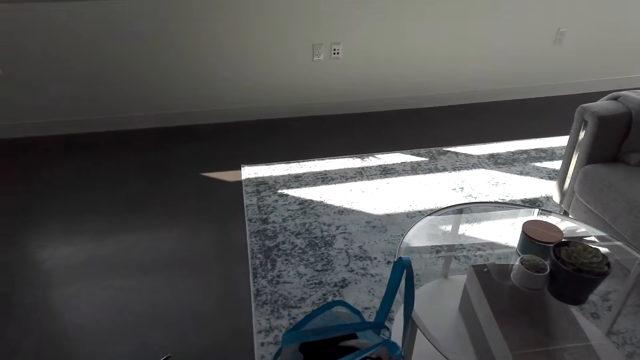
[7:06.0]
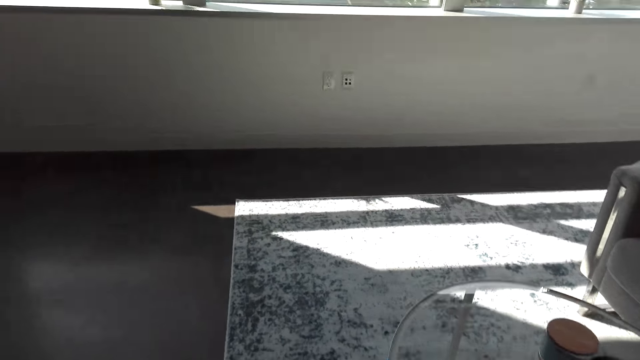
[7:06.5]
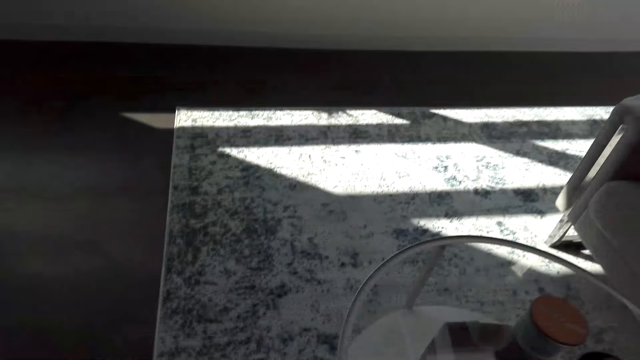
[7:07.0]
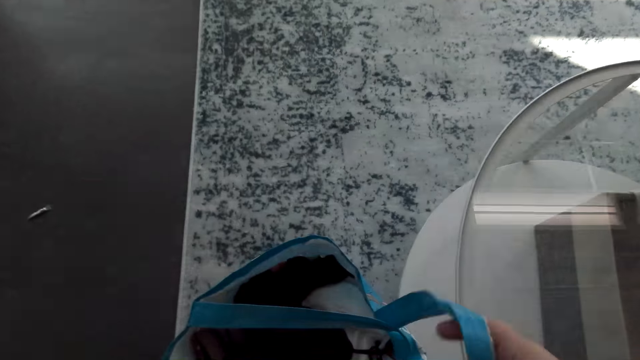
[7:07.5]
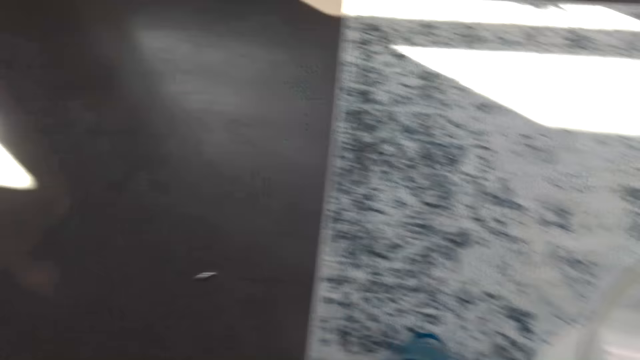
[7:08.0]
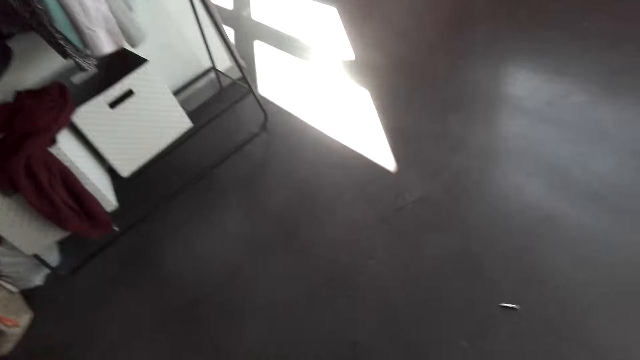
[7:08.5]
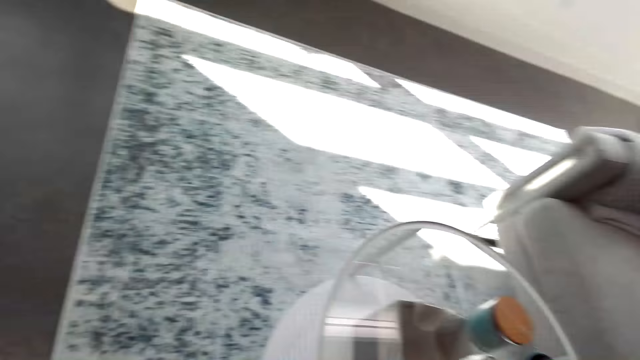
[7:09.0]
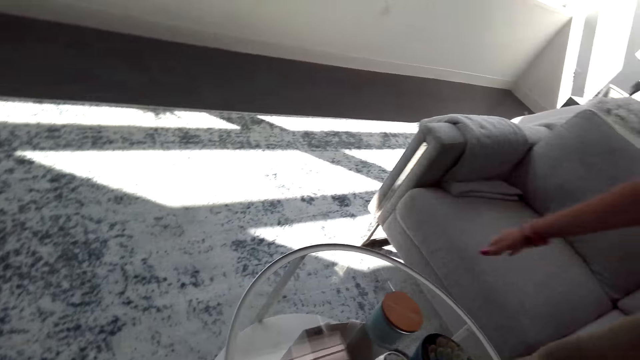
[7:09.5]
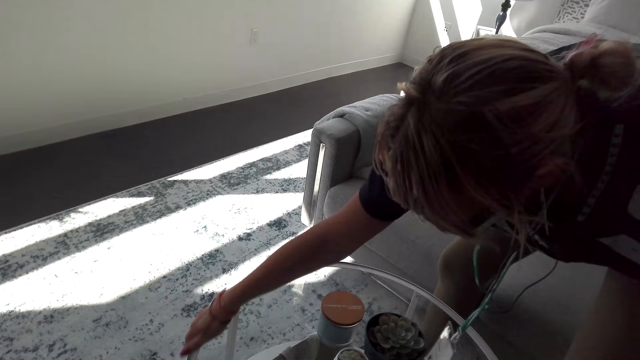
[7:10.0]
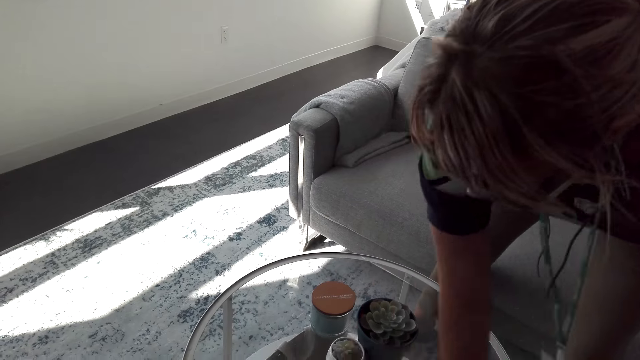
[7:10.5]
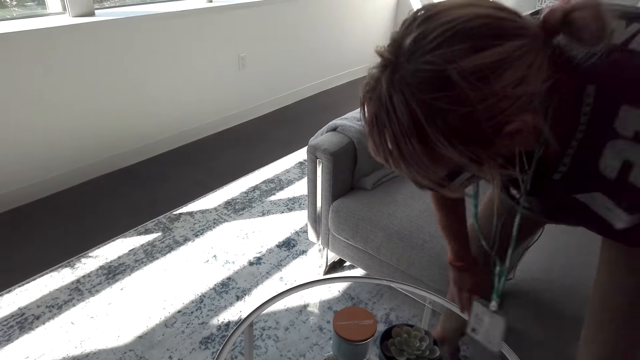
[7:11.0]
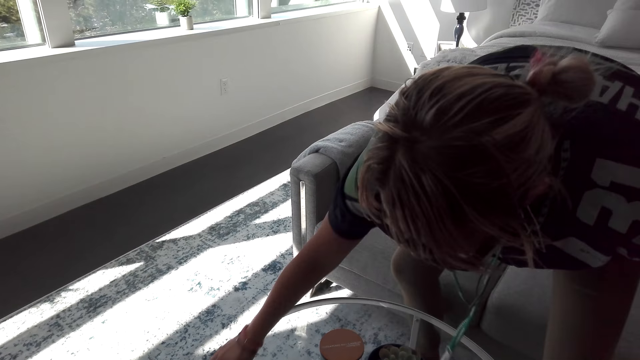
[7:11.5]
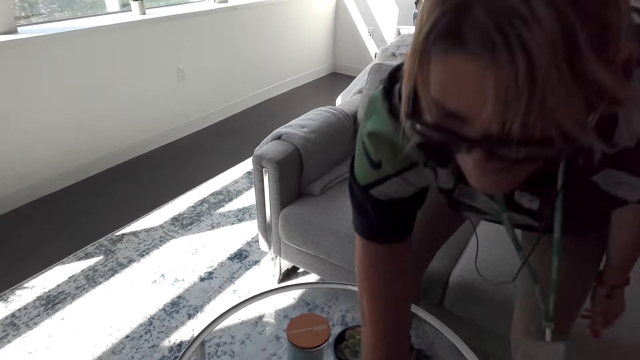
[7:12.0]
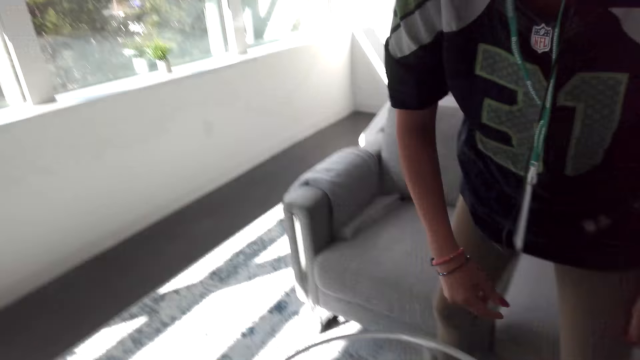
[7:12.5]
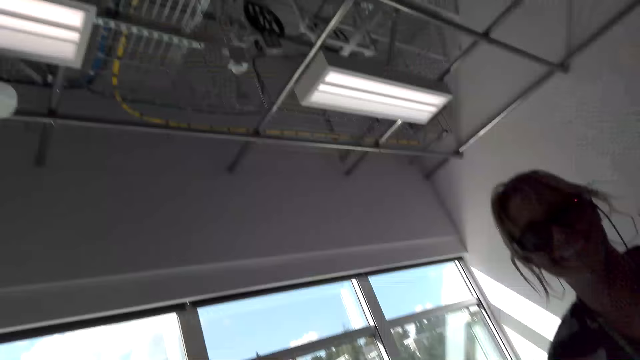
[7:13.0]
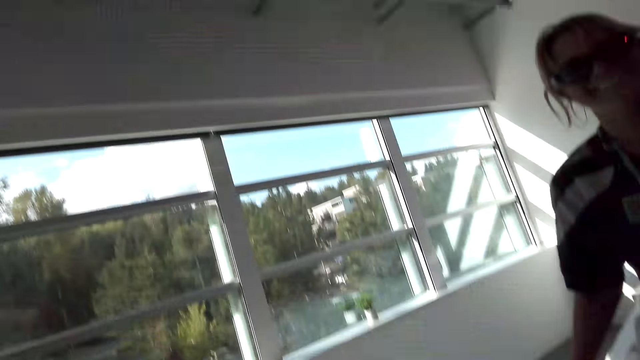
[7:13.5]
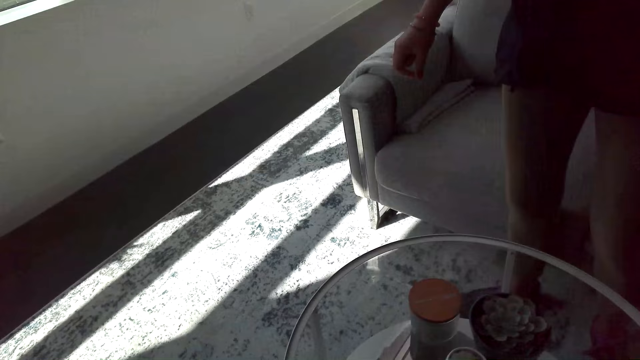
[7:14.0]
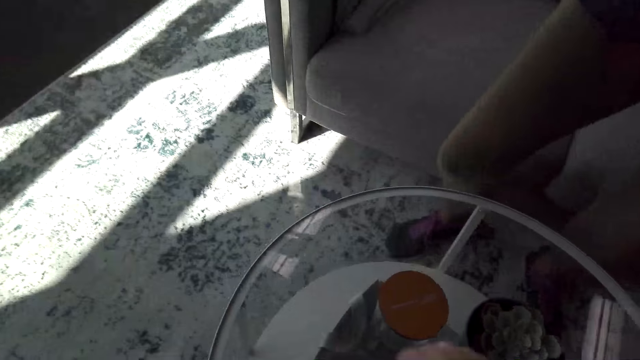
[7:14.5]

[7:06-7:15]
The woman talks to the camera wearer. The woman talks to the camera wearer again. The camera wearer touches the bag on the ground. The woman holds the bag handle. The woman talks to the camera wearer. The camera wearer looks around. The woman touches the glass table with the right hand. The camera wearer talks to the woman. The woman talks to the camera wearer. The camera wearer laughs. The woman laughs. The camera wearer looks around.

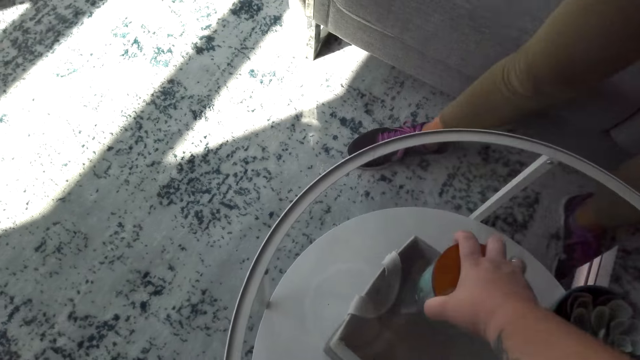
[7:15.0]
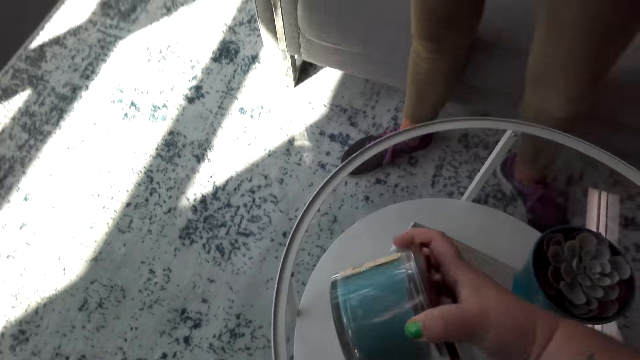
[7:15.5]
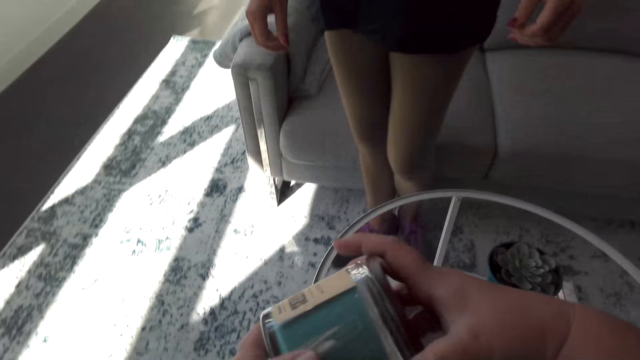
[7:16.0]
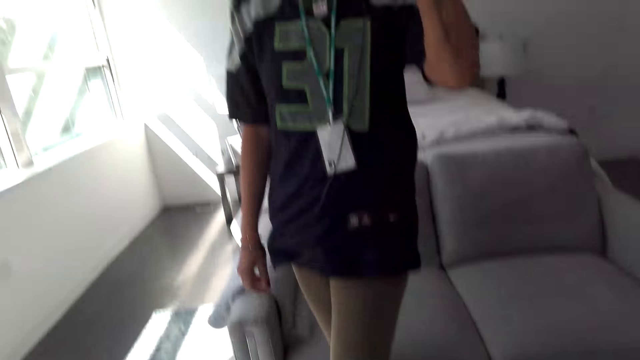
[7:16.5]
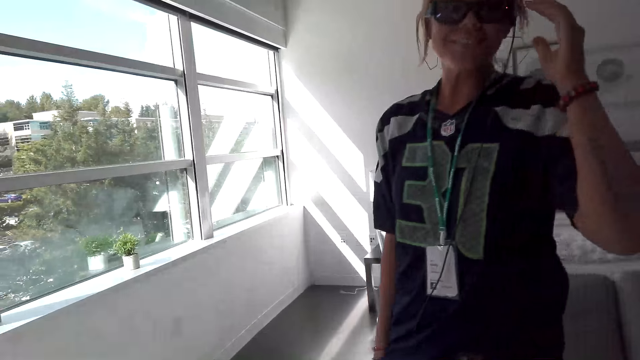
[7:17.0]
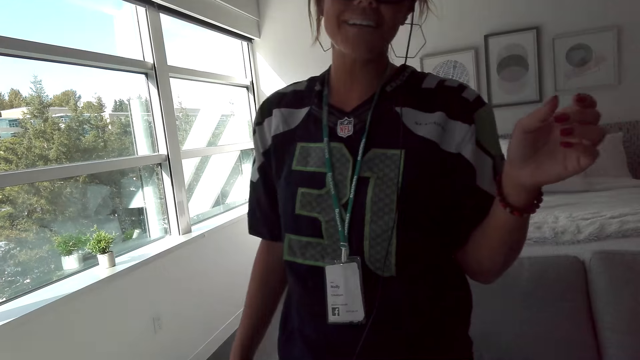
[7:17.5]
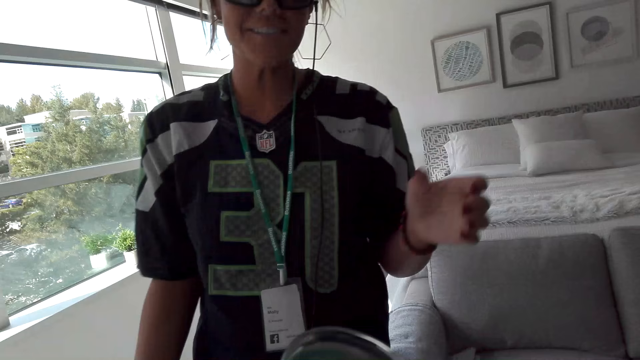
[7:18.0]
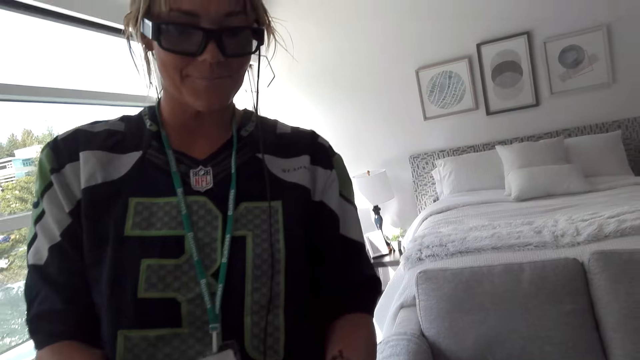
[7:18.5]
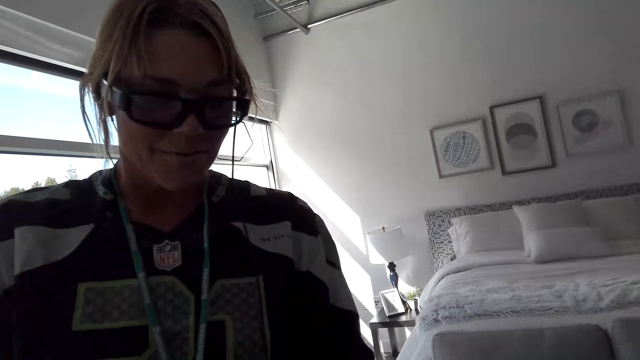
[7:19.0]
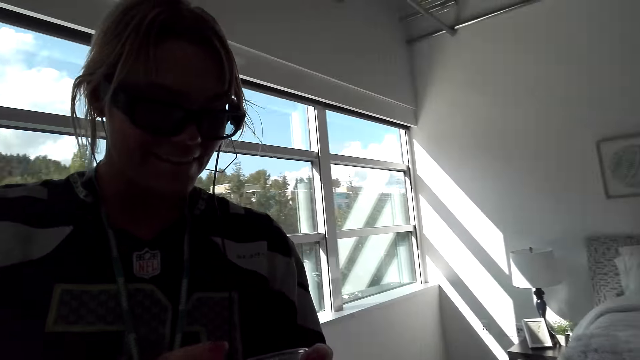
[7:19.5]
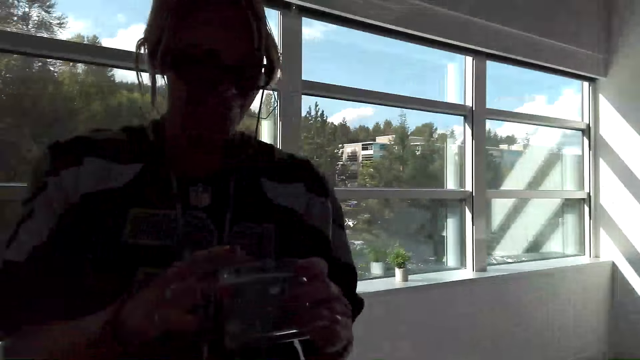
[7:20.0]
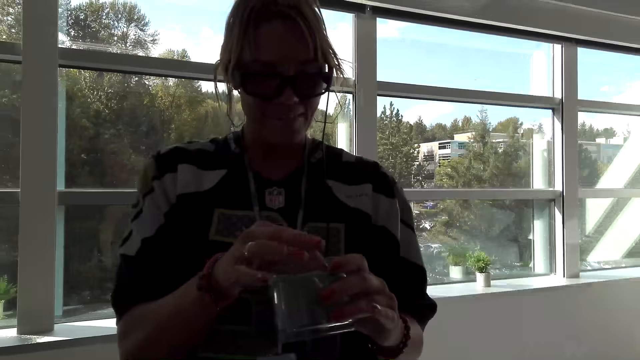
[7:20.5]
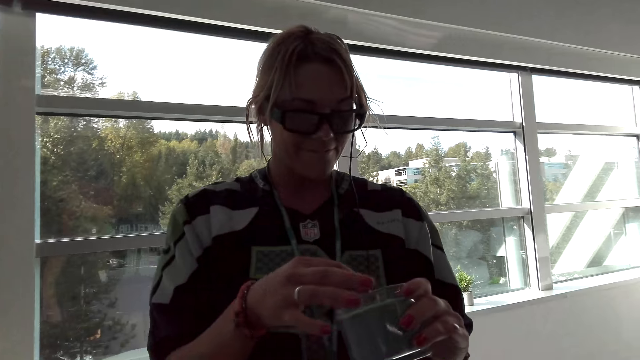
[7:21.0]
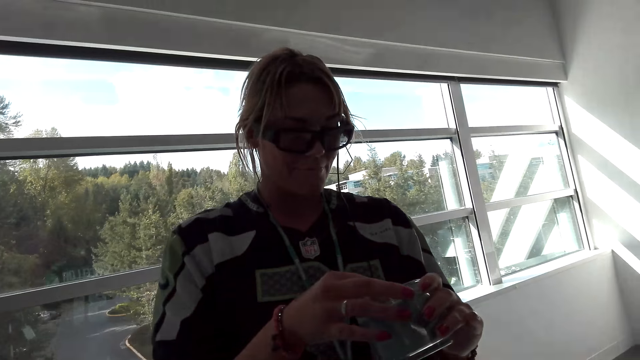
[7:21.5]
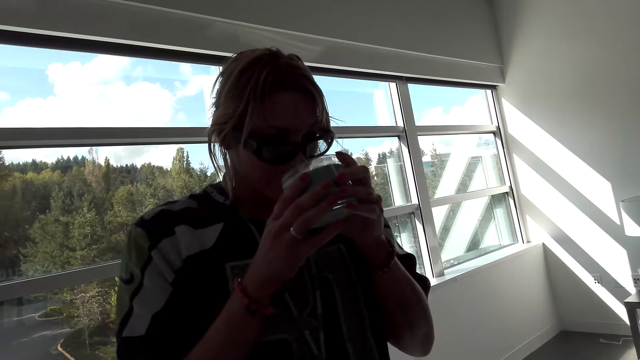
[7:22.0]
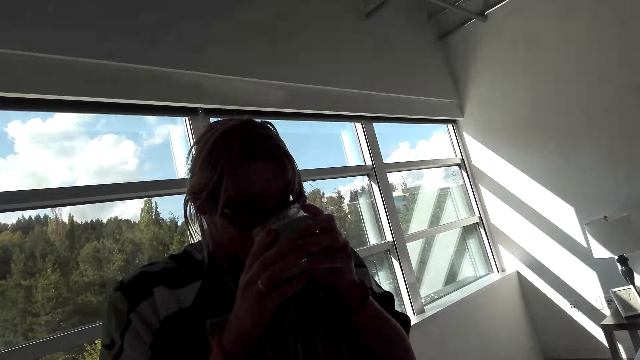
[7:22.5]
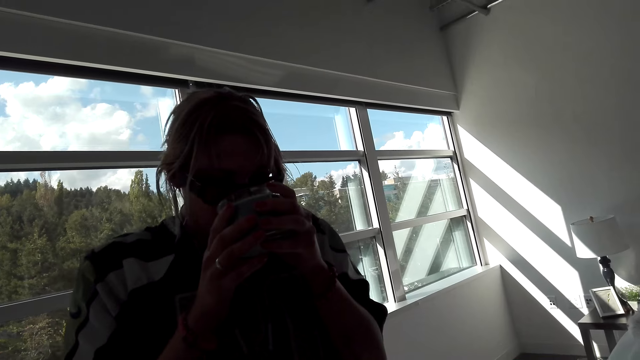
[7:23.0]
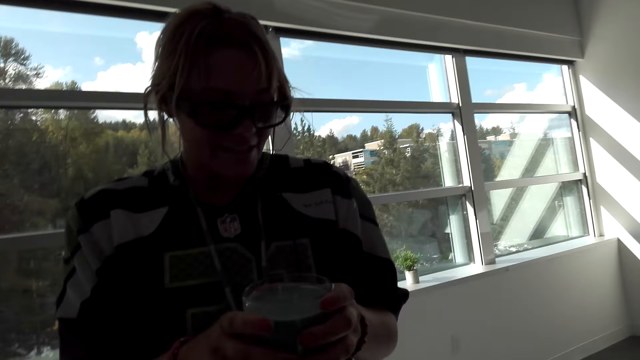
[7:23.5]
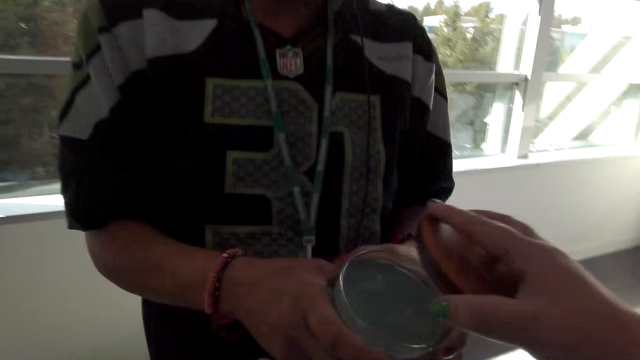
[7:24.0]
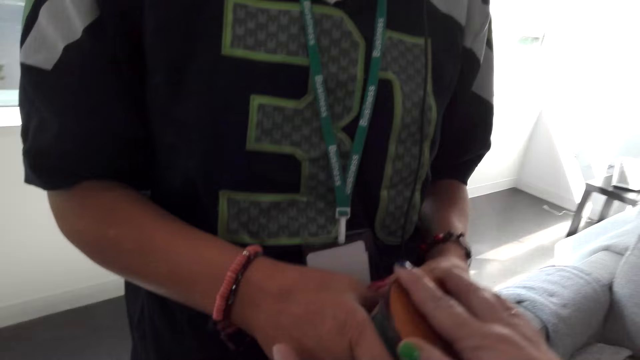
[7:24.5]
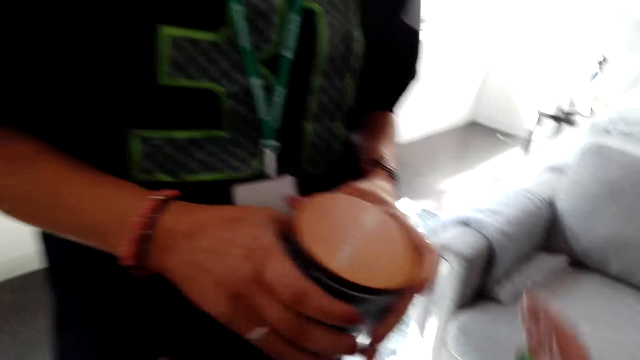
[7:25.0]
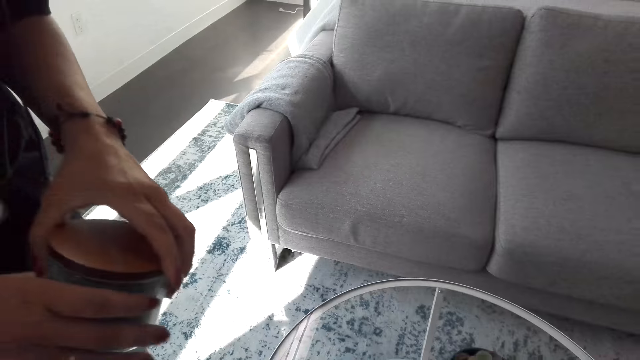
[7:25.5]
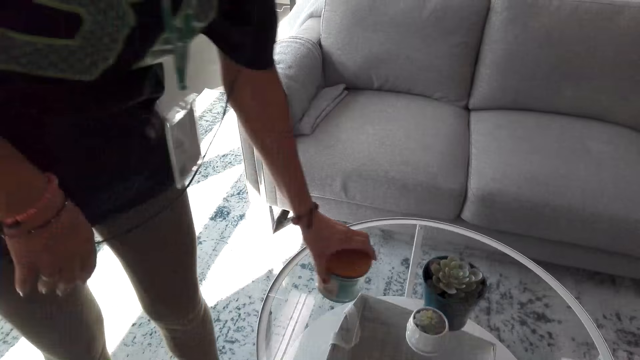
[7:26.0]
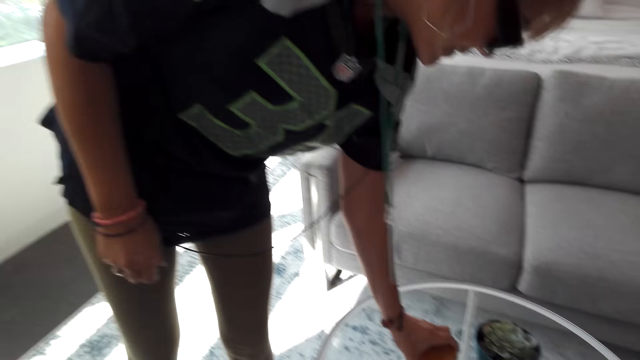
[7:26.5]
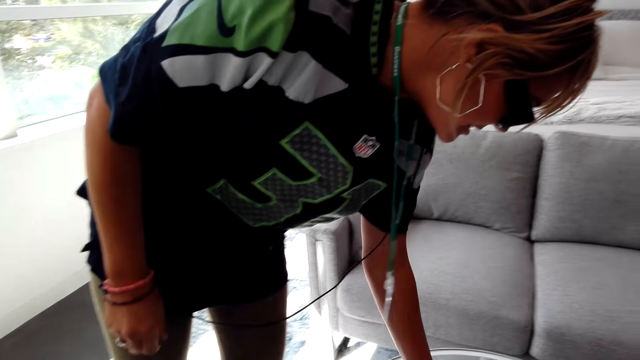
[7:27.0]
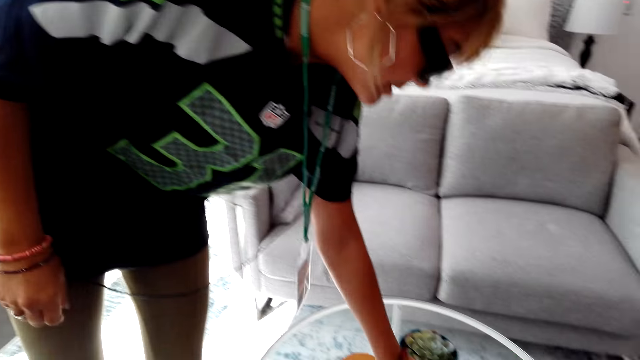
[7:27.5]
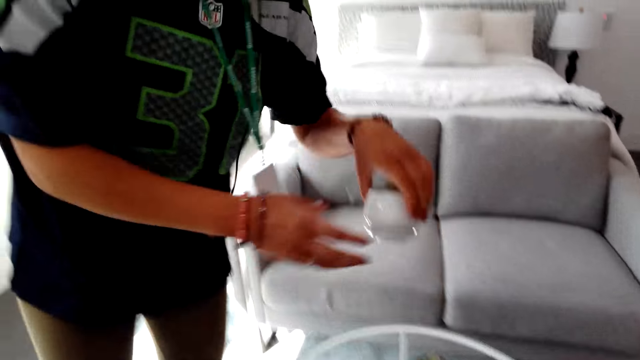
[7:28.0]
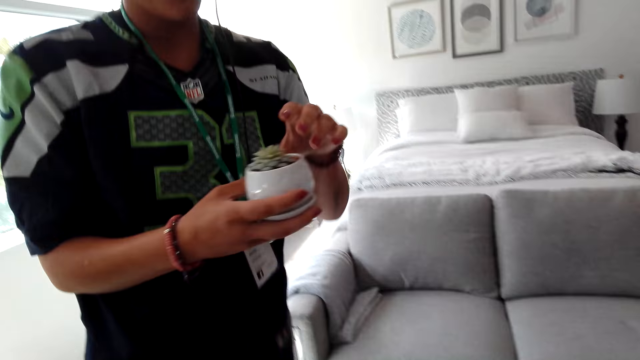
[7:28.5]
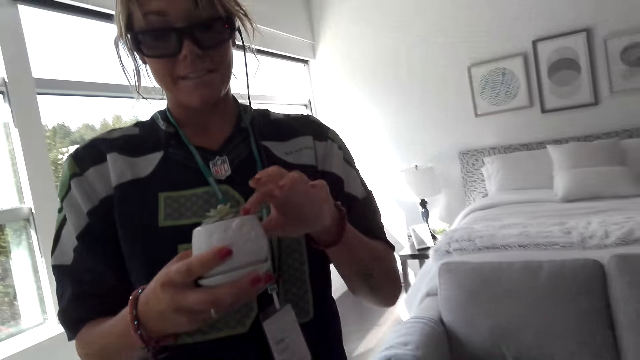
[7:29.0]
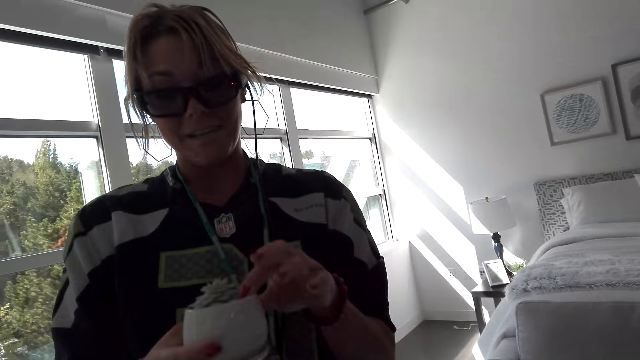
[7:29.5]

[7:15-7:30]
The camera wearer takes a candle jar from the table. They touch the tin of something in the table with the right hand. They open a lid of the candle jar. They talk to the woman and look at the tin of something. The woman talks to the camera wearer. The camera wearer talks to the woman. They give the candle jar to the woman. The woman talks to the camera wearer and holds the tin of something with both hands. The woman sniffs the candle jar. The camera wearer smells the tin of something. They laugh. The woman talks to the camera wearer. The camera wearer closes the tin of something with the right hand. They talk to the woman. The woman talks to the camera wearer. The woman talks to the camera wearer again and puts the tin of something on the table with the left hand. The woman picks up a vase plant from the table. The woman talks to the camera wearer and holds the plant pot with the left hand.
